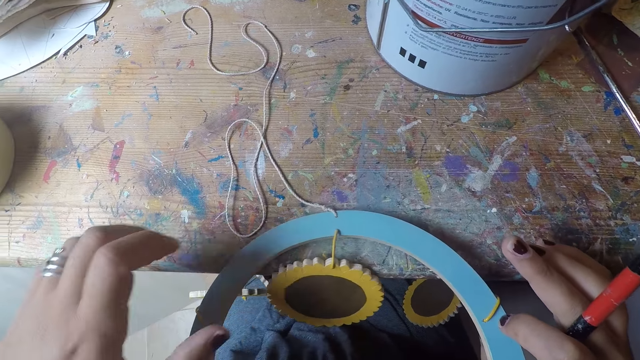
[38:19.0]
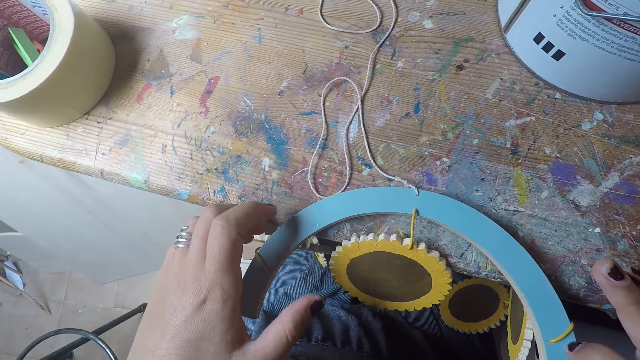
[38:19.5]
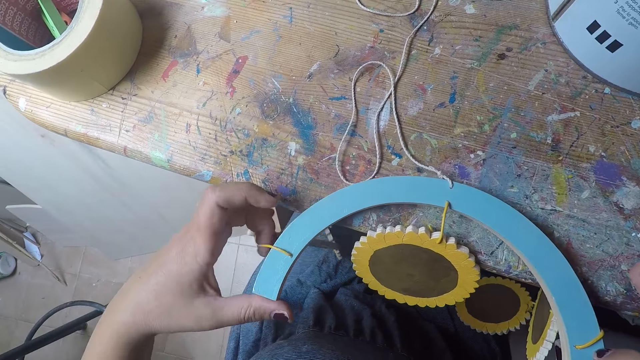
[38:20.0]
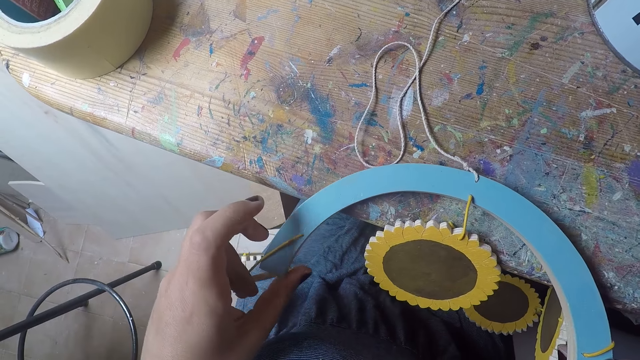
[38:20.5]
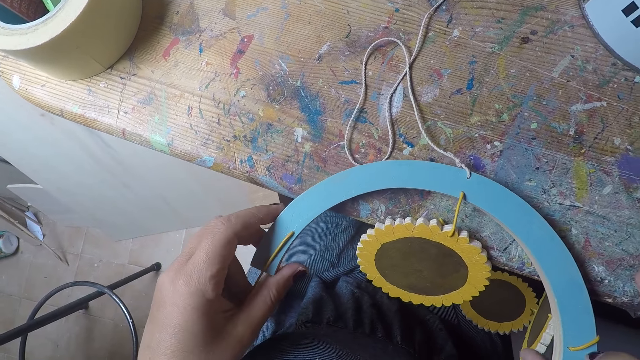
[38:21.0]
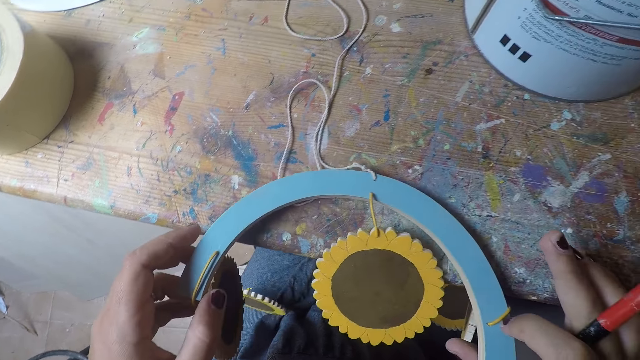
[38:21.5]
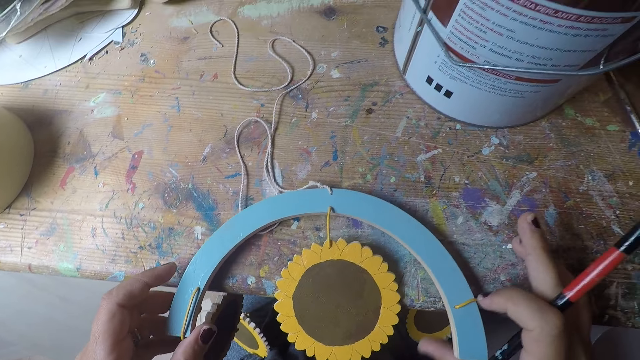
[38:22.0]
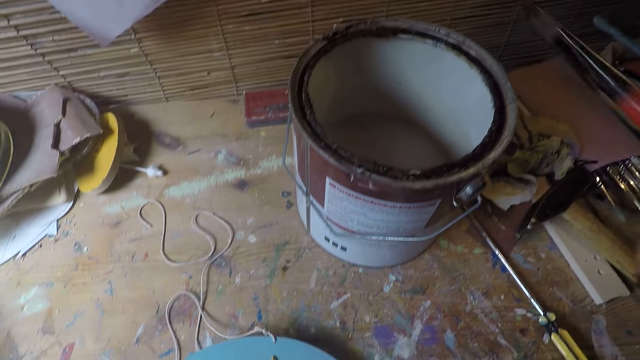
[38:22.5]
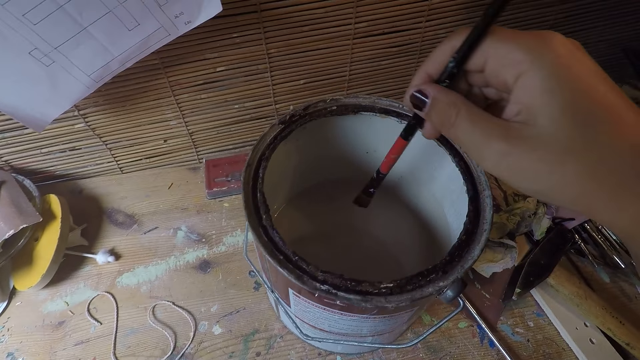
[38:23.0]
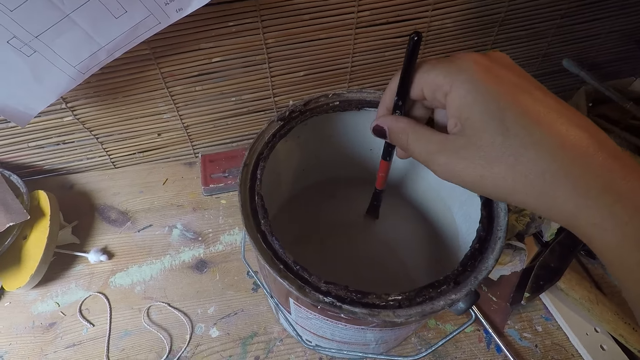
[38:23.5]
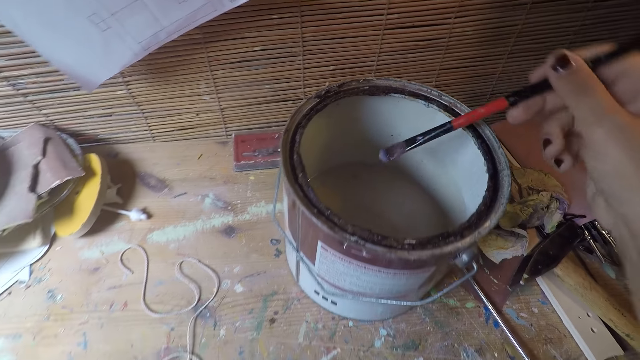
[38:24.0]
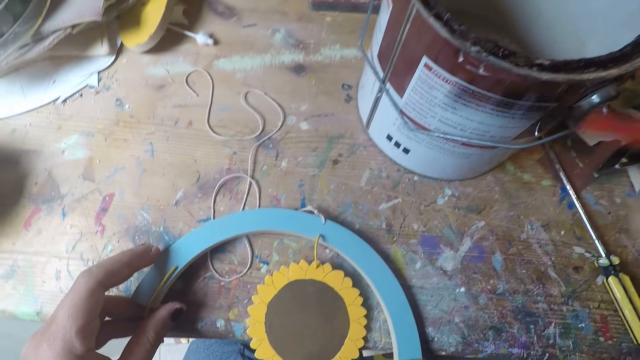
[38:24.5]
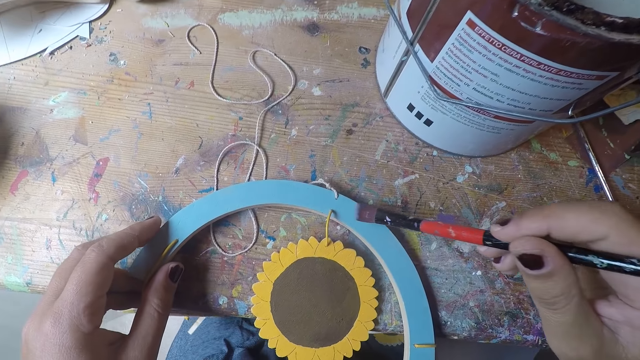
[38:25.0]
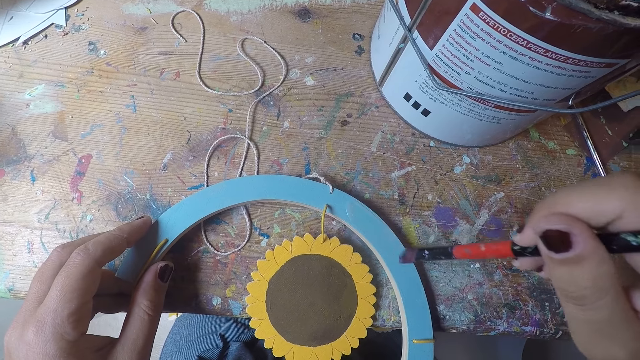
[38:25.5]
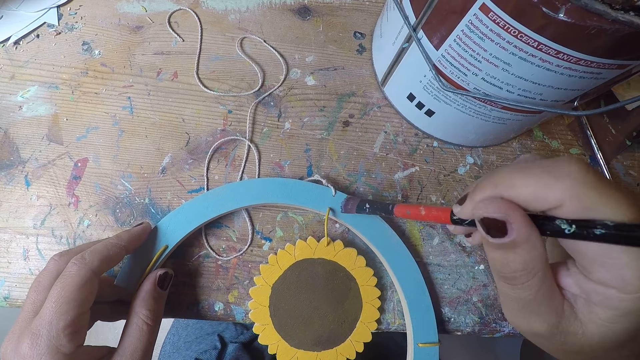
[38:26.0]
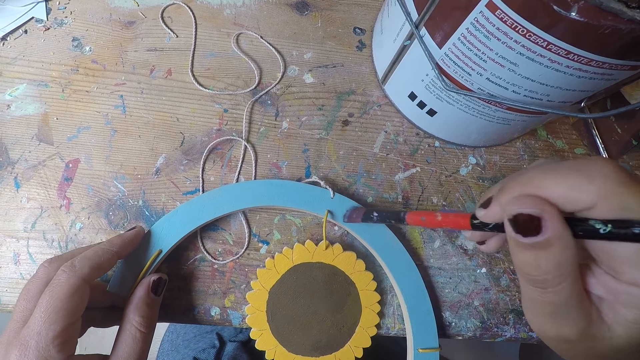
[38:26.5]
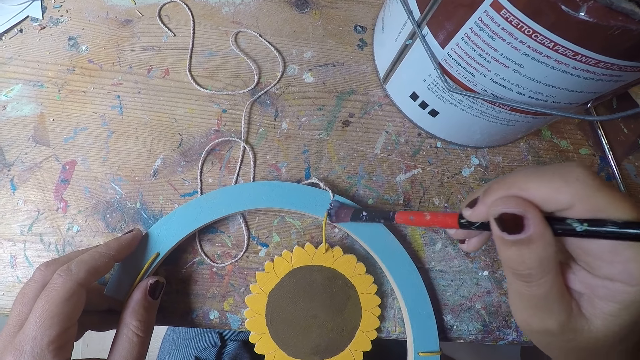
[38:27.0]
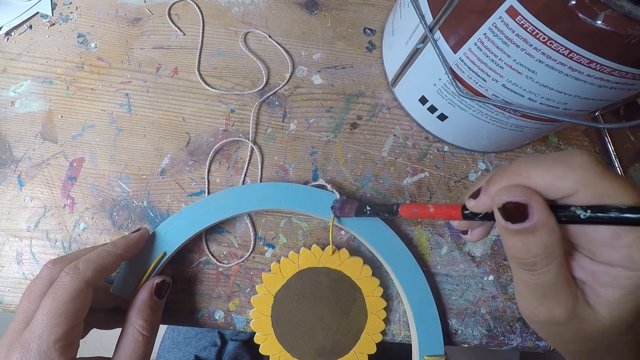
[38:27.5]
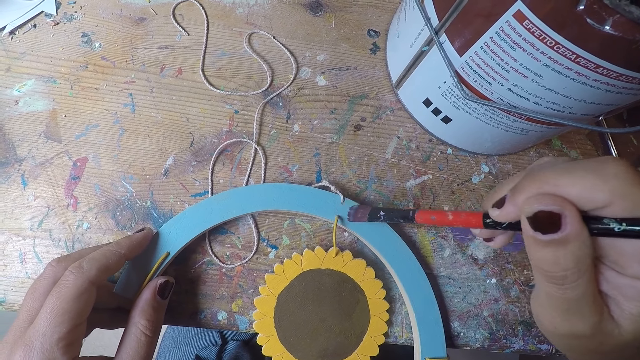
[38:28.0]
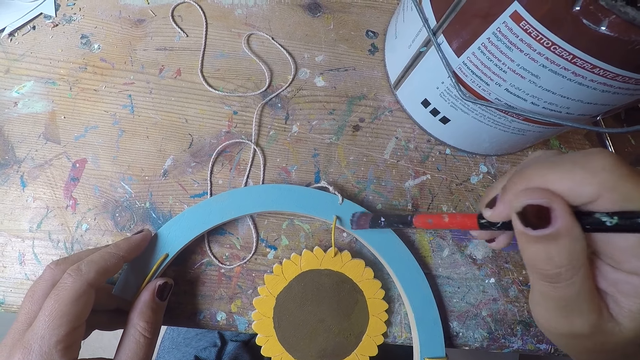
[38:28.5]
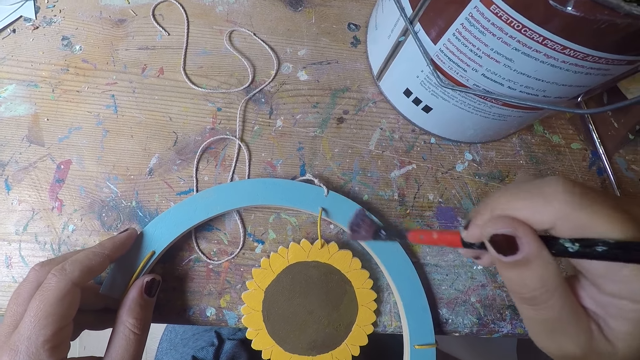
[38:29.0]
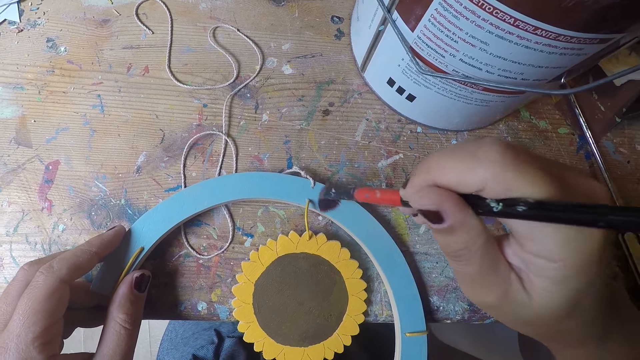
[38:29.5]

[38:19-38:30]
The camera wearer moves something. He dips the brush in his right hand into the paint. He removes the brush from the paint. He paints the craft with the brush.

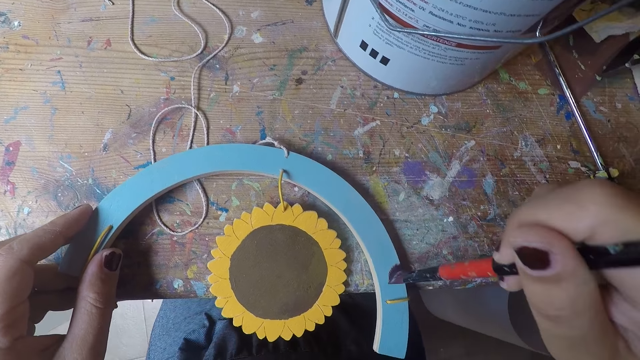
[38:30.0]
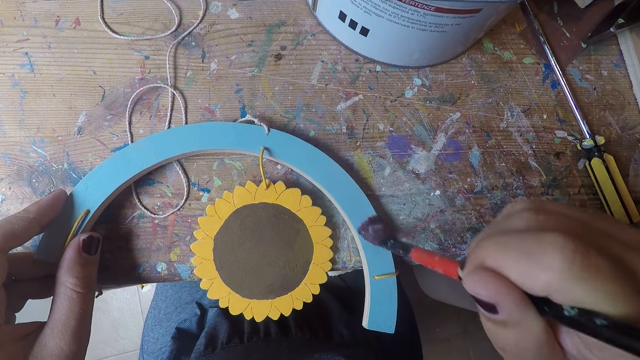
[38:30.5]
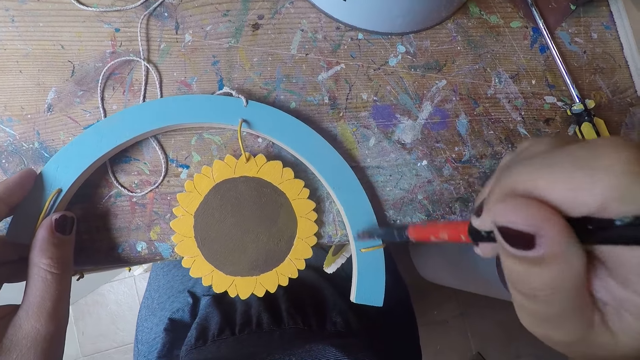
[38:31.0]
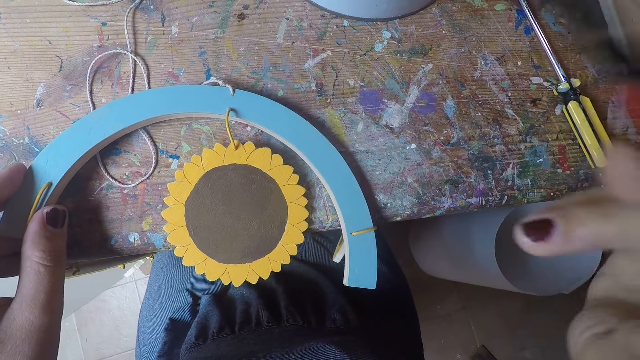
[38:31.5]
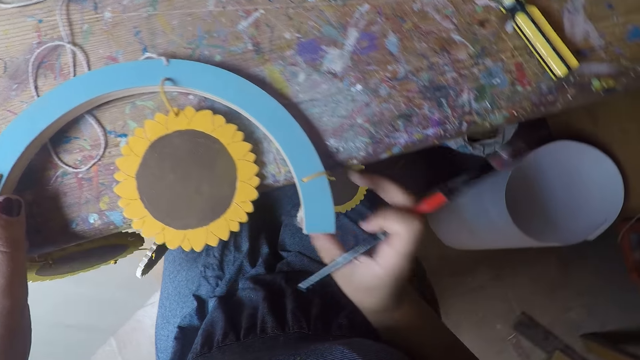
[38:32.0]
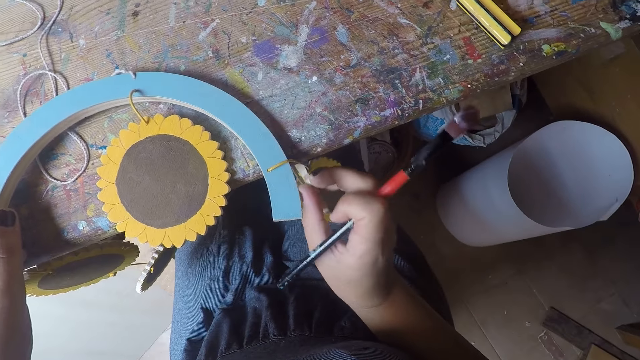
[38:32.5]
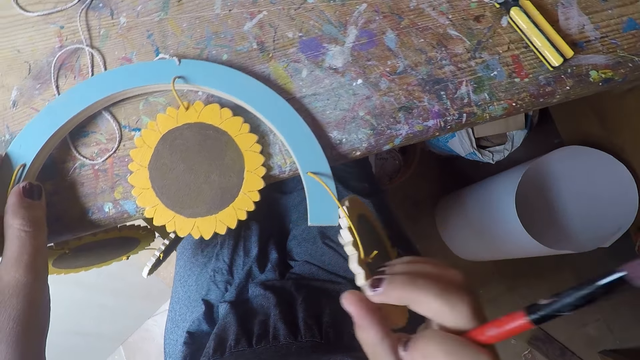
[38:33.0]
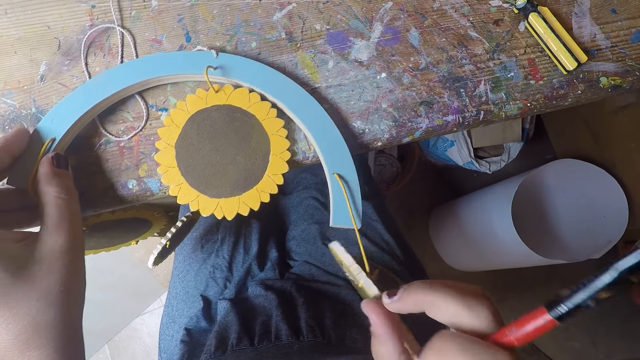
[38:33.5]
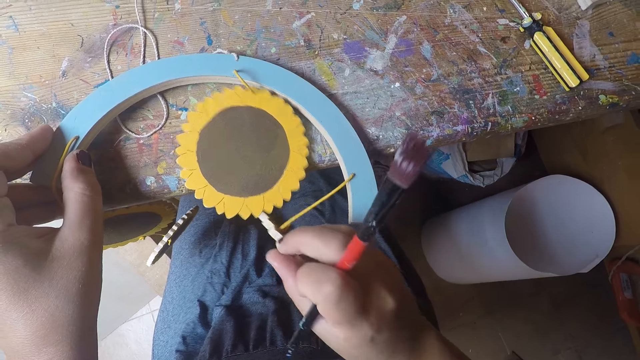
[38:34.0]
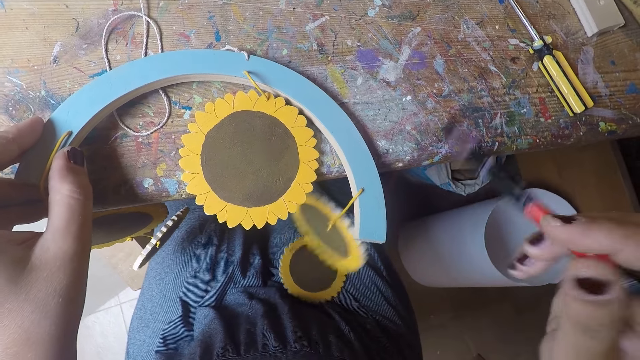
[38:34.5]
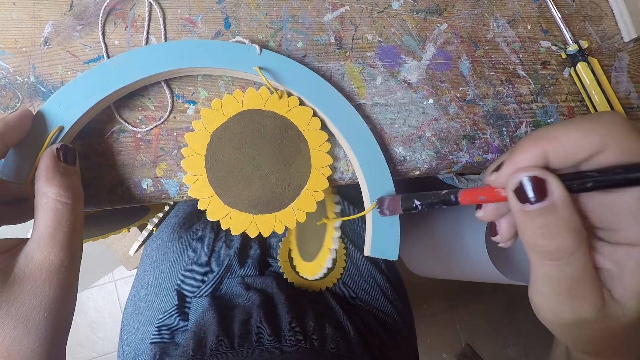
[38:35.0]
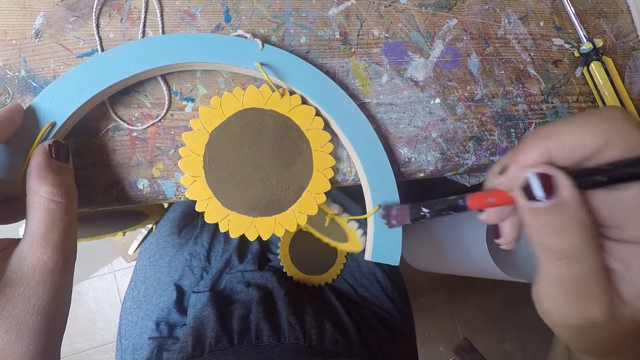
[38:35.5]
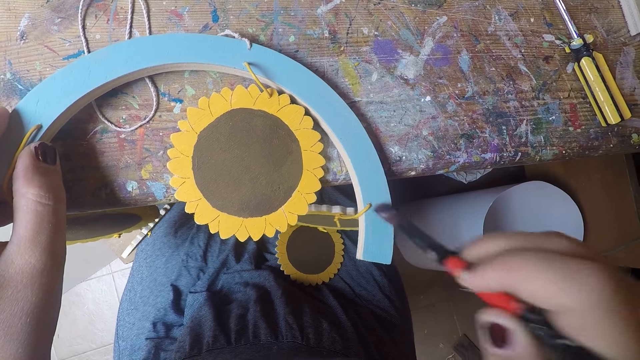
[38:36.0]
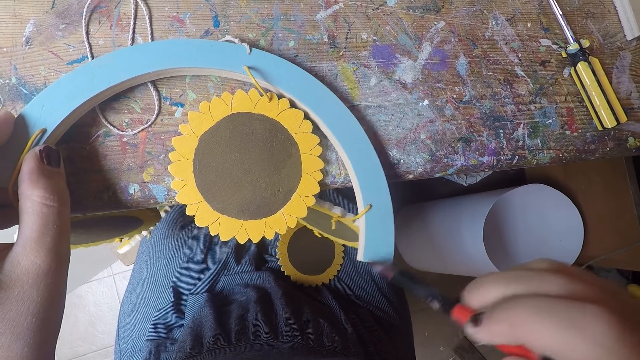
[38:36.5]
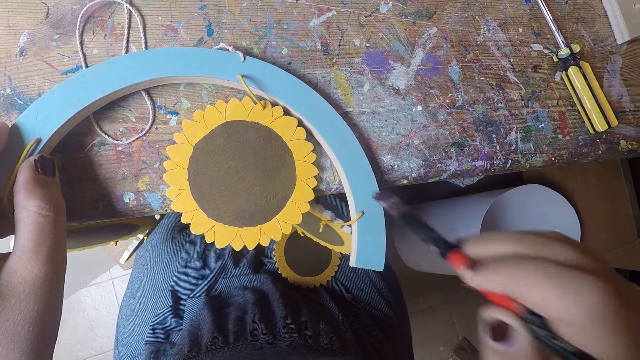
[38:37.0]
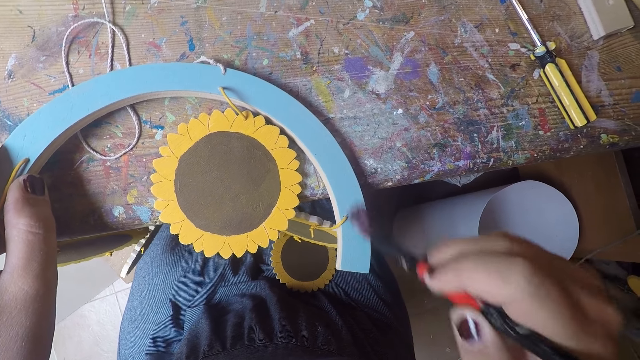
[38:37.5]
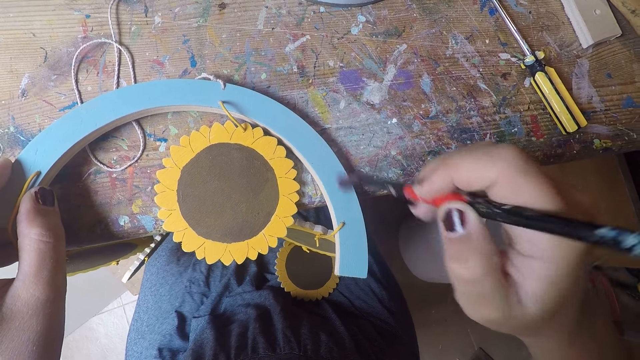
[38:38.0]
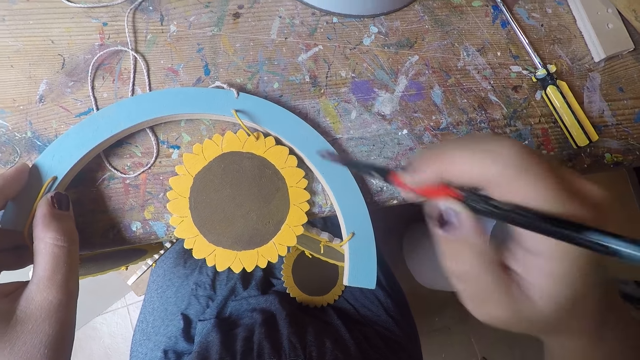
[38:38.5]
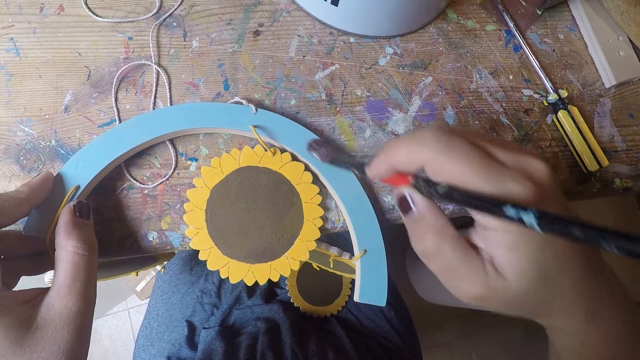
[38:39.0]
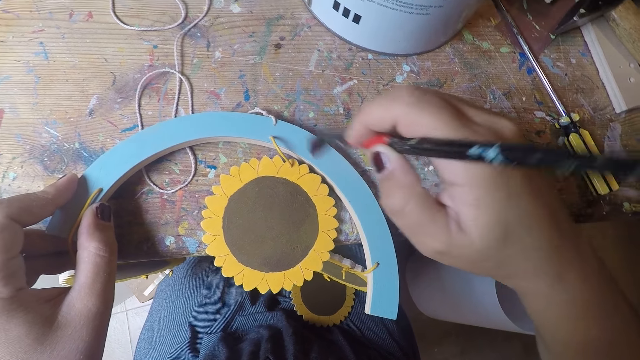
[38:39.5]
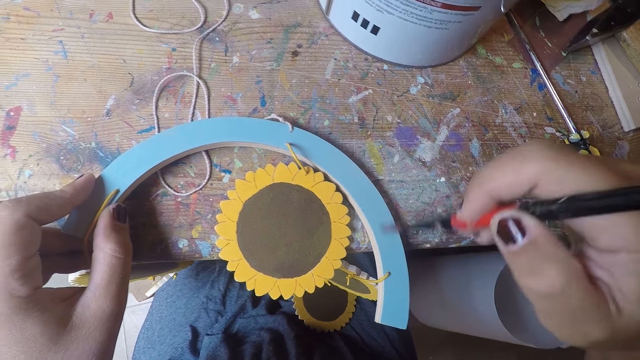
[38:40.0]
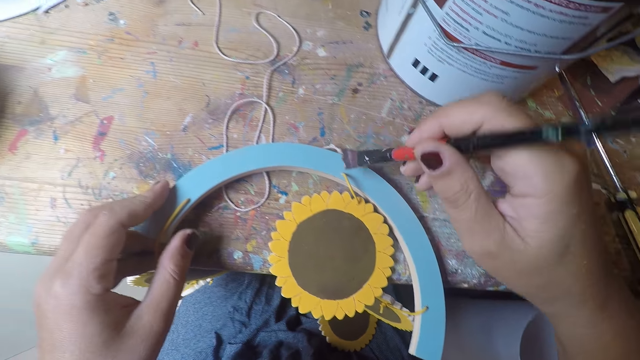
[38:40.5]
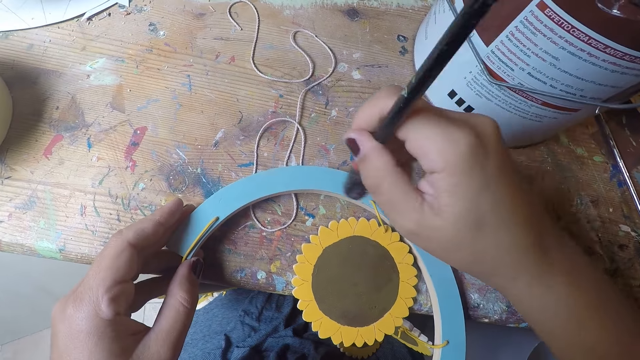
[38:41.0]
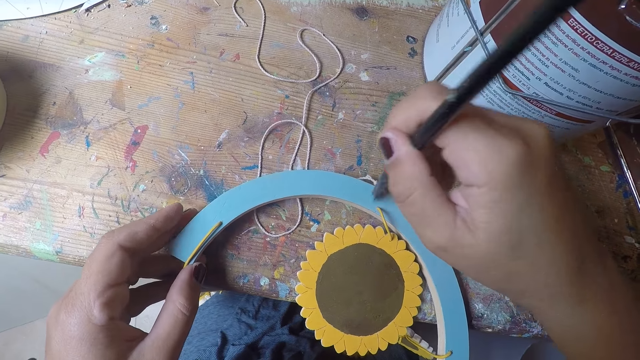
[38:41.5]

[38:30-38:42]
The camera wearer moves something. He adjusts the craft with his right hand. He paints the craft with the brush.
